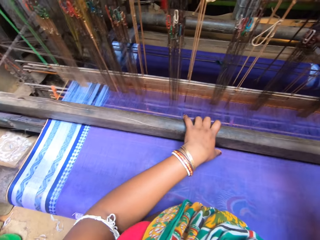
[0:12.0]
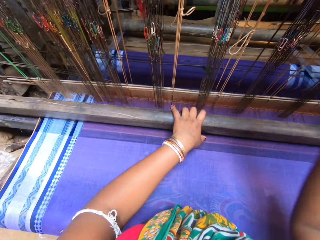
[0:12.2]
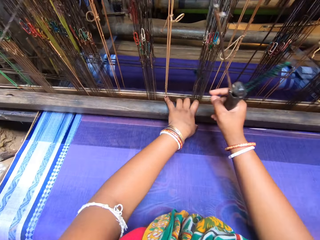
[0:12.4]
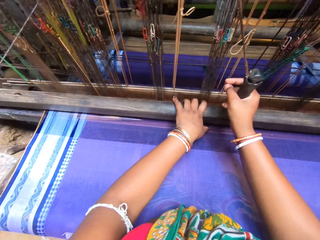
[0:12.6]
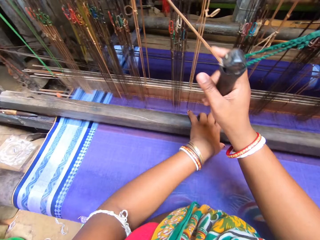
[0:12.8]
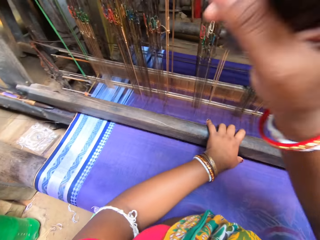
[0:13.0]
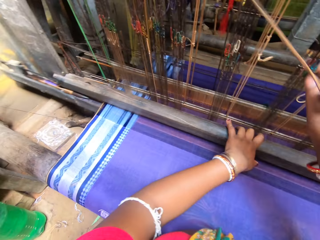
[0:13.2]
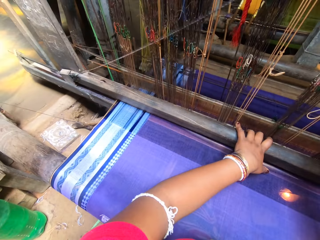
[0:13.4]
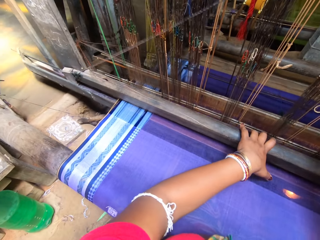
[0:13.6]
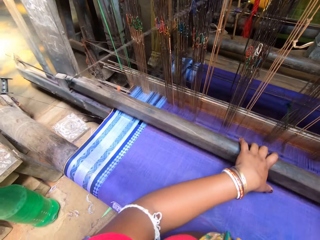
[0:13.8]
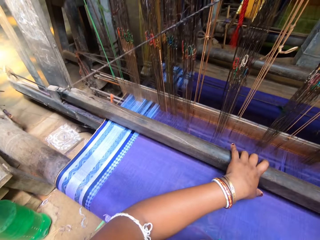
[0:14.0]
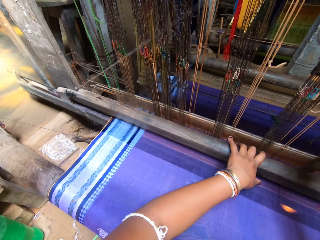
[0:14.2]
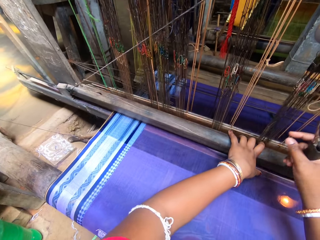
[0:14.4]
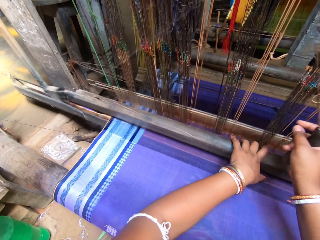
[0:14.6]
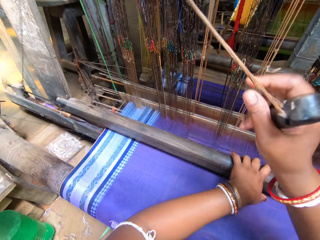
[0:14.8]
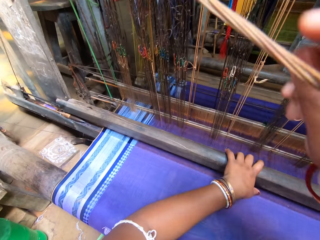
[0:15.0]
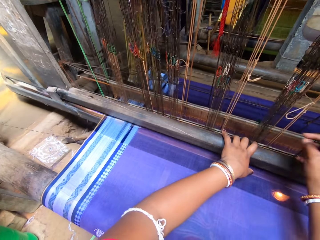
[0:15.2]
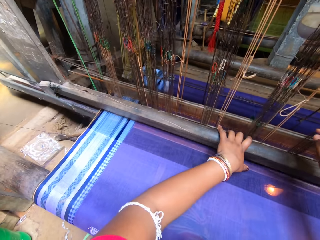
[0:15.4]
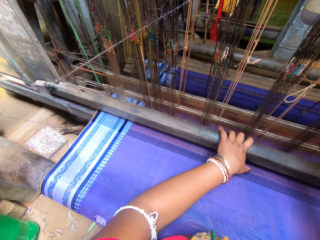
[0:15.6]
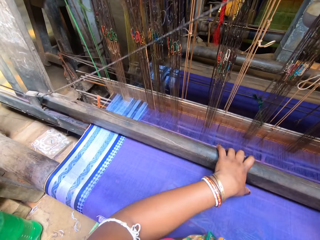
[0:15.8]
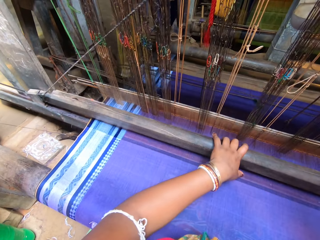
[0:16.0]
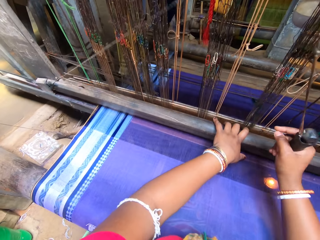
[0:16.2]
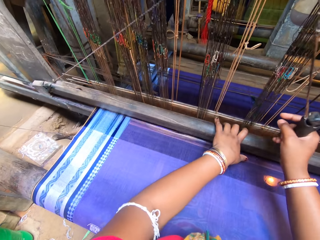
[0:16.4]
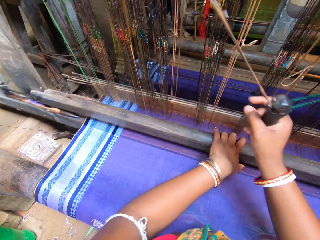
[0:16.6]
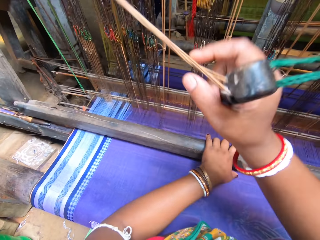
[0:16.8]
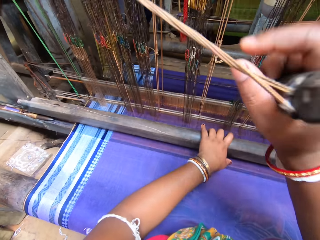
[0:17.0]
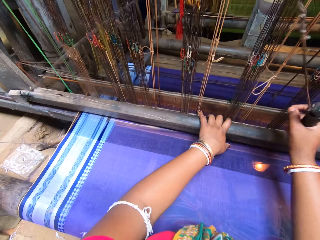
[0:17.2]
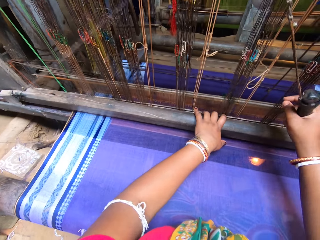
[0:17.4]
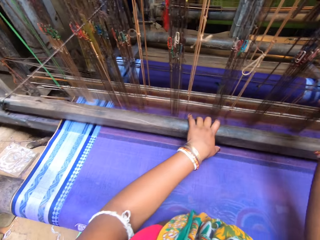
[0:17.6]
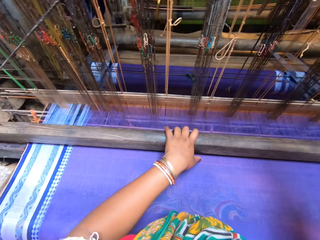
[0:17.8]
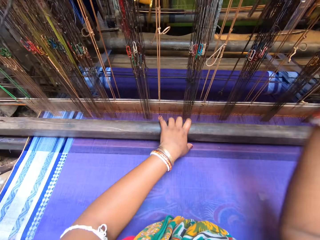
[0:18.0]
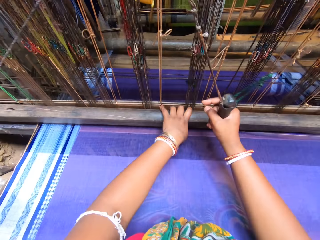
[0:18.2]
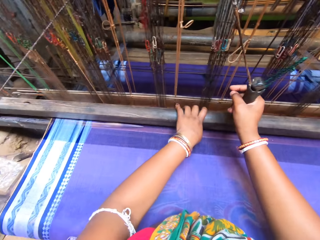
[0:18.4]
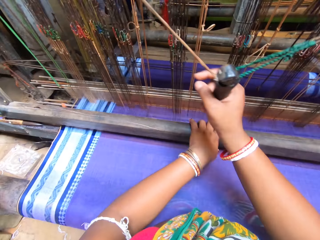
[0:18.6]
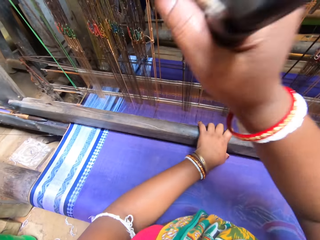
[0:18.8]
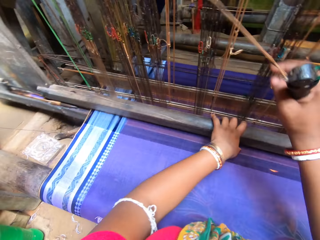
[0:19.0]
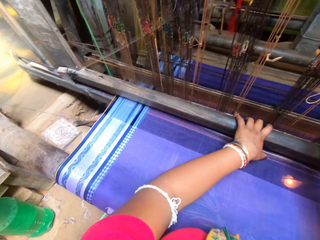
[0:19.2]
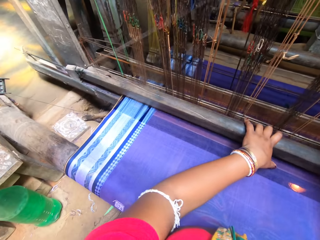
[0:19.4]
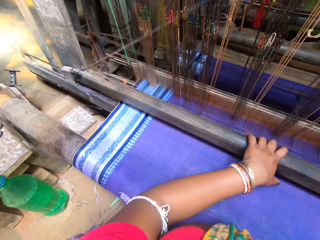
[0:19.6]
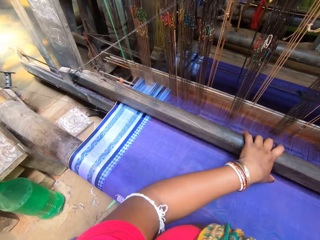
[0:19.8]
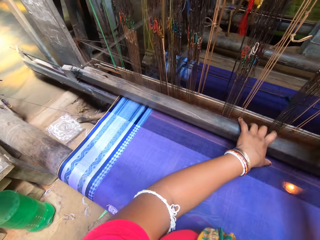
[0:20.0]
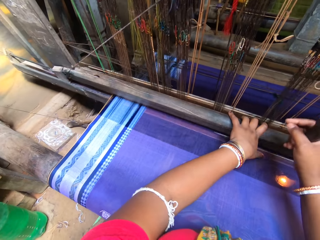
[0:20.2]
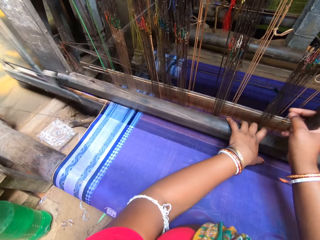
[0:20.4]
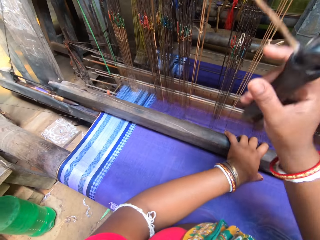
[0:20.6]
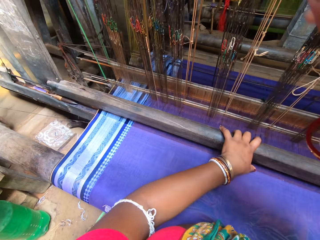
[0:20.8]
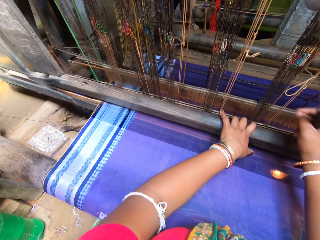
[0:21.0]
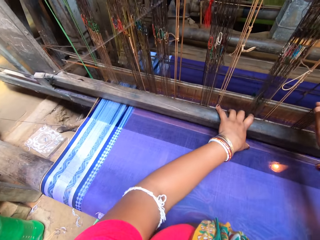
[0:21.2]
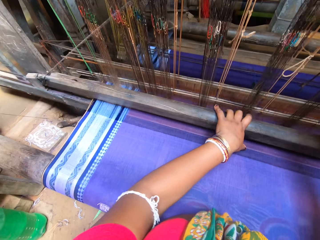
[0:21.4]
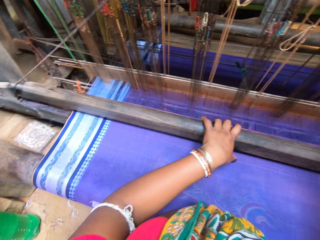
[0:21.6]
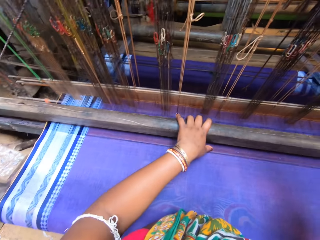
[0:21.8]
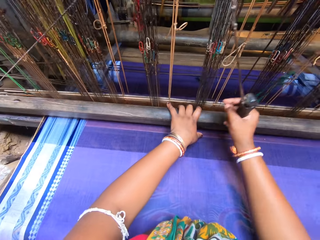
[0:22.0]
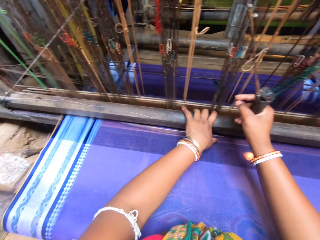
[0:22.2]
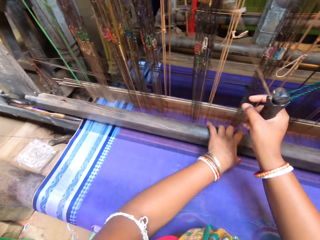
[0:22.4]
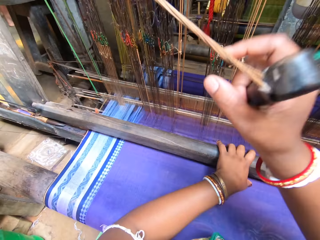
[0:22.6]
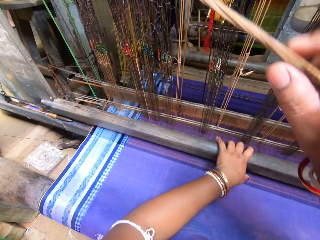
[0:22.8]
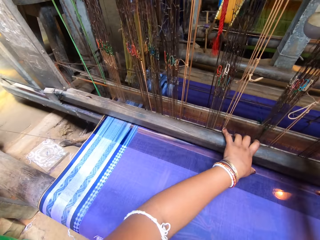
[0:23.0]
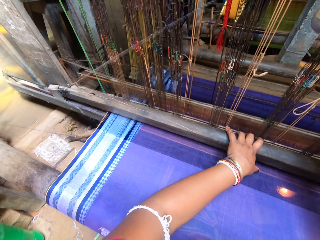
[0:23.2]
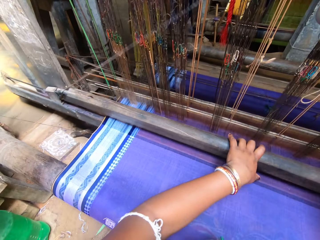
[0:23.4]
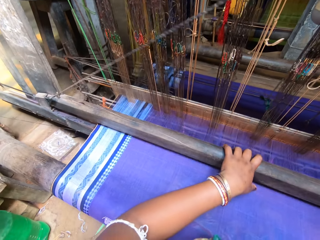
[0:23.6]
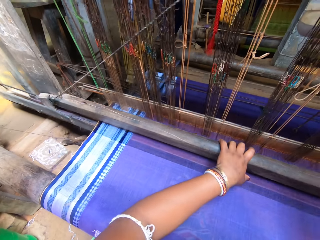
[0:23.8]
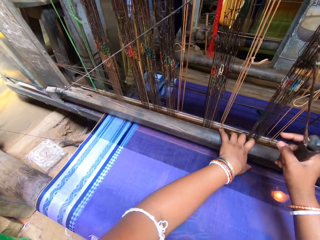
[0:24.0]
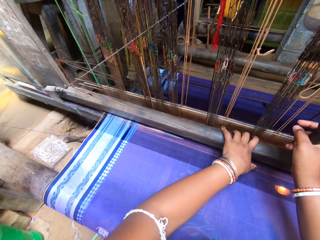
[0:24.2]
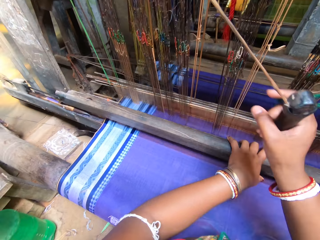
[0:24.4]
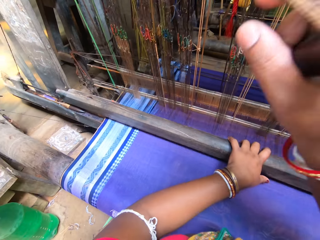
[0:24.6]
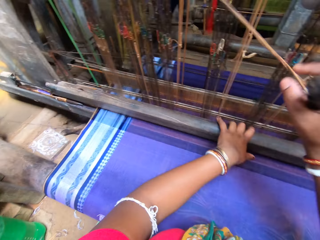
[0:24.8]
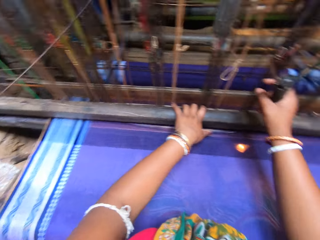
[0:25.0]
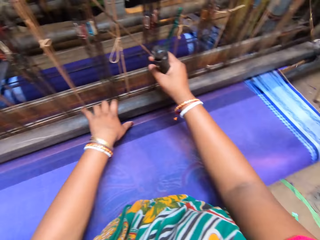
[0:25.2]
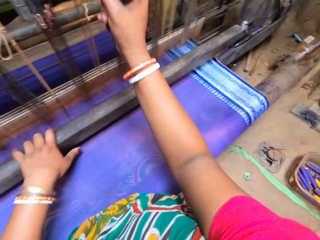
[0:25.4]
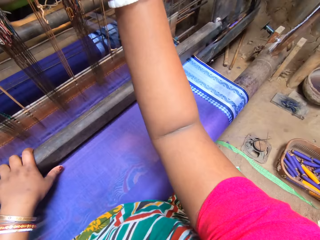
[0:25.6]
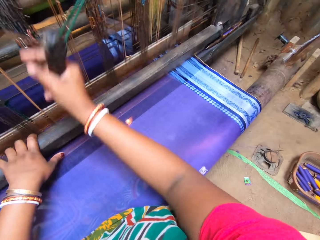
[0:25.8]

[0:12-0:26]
The camera wearer converses with the woman. They converse with the man.

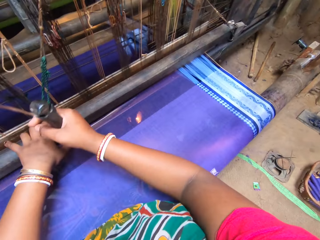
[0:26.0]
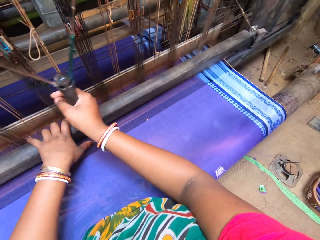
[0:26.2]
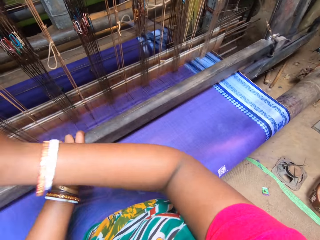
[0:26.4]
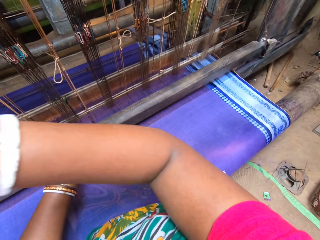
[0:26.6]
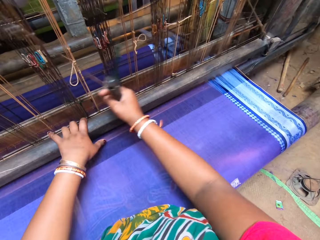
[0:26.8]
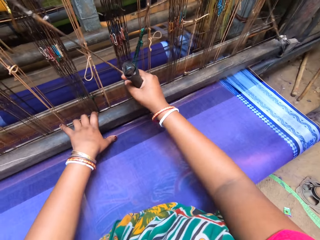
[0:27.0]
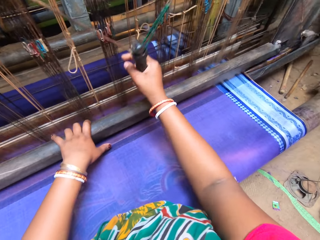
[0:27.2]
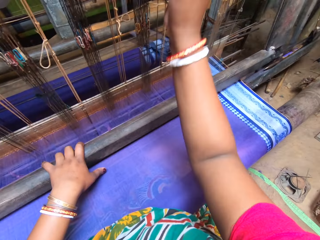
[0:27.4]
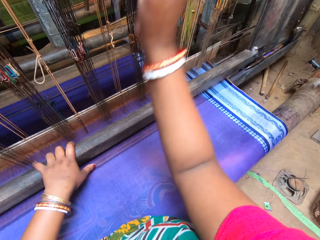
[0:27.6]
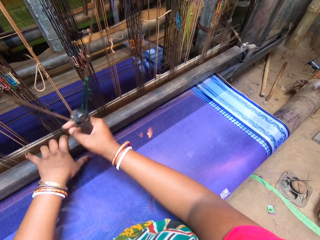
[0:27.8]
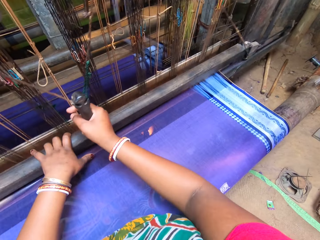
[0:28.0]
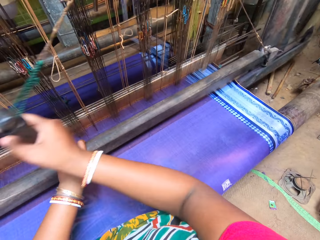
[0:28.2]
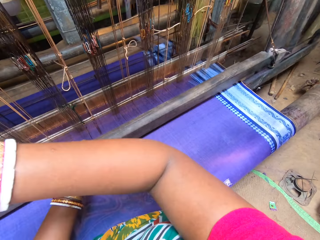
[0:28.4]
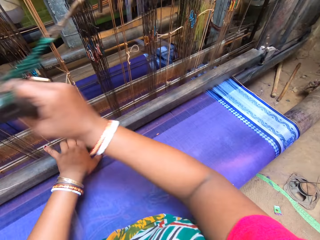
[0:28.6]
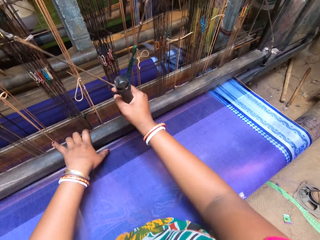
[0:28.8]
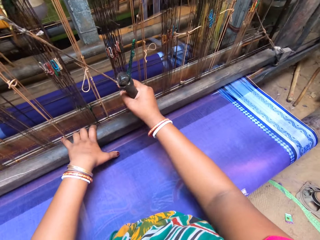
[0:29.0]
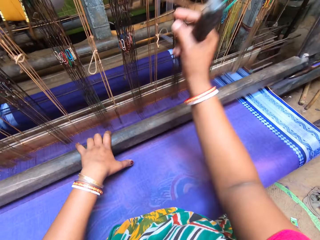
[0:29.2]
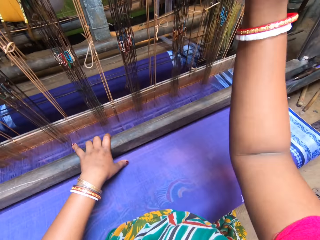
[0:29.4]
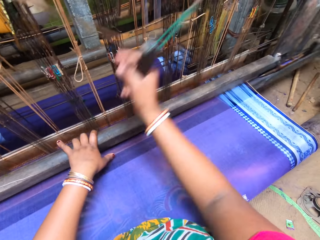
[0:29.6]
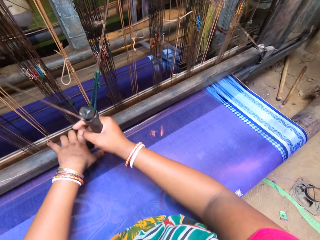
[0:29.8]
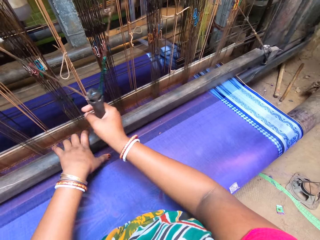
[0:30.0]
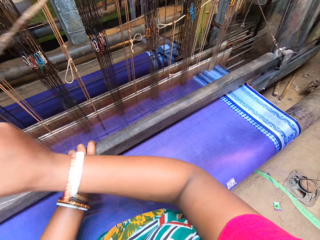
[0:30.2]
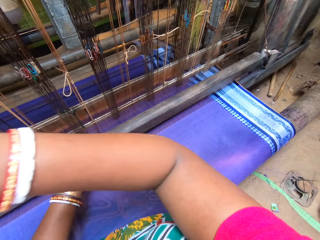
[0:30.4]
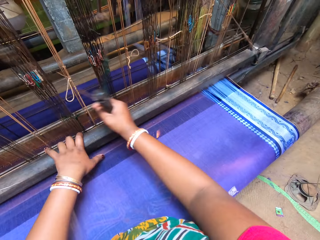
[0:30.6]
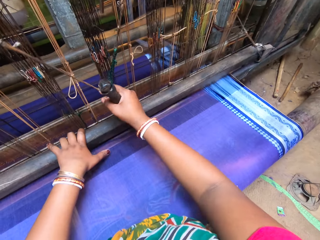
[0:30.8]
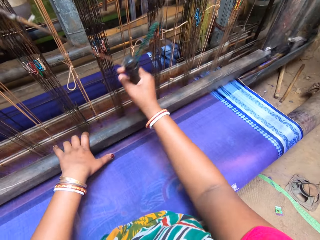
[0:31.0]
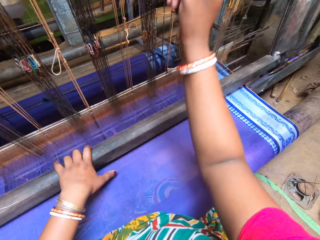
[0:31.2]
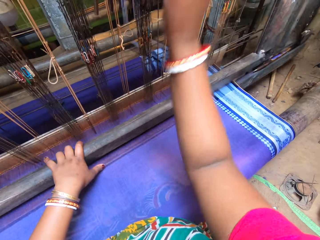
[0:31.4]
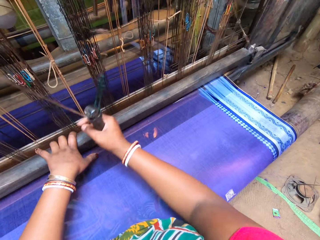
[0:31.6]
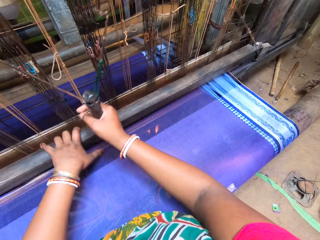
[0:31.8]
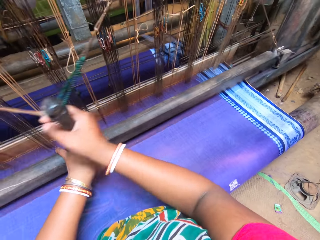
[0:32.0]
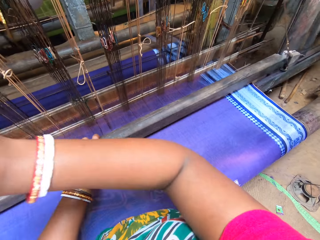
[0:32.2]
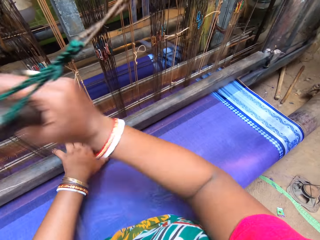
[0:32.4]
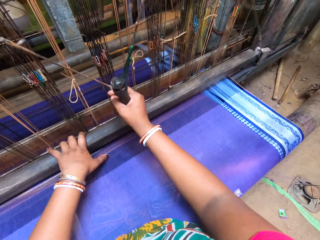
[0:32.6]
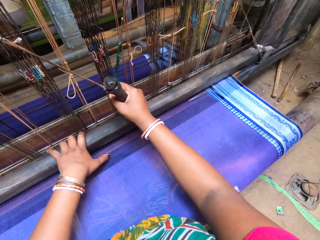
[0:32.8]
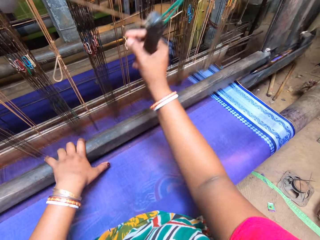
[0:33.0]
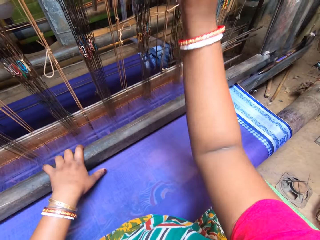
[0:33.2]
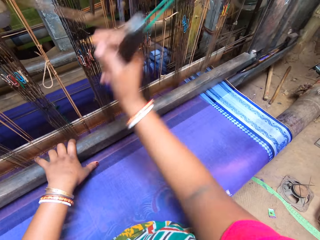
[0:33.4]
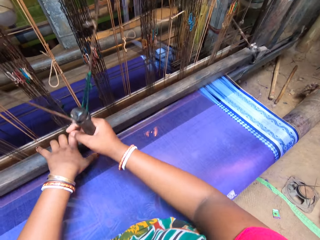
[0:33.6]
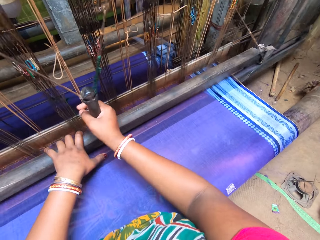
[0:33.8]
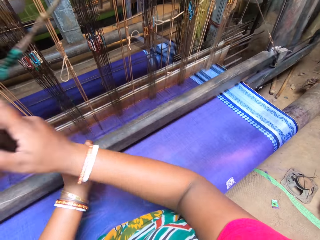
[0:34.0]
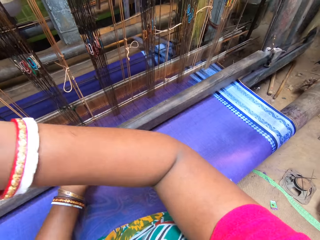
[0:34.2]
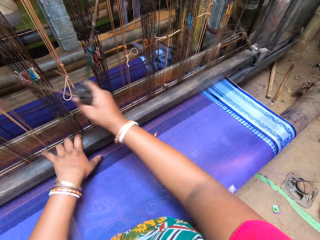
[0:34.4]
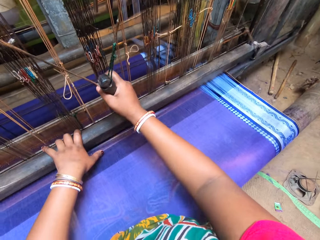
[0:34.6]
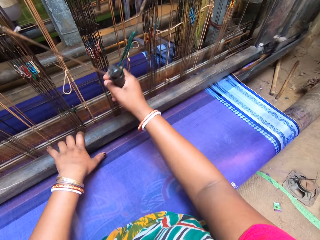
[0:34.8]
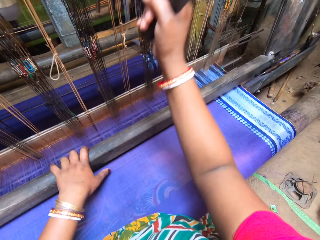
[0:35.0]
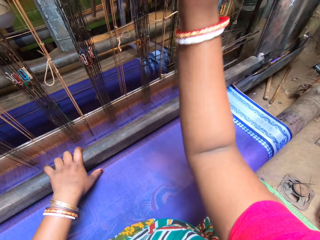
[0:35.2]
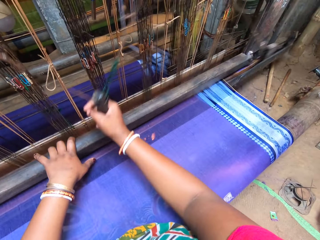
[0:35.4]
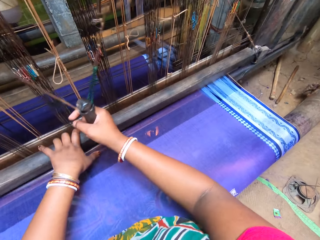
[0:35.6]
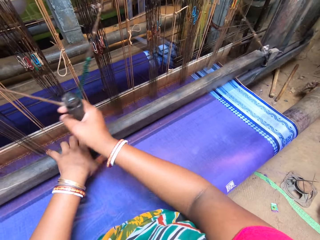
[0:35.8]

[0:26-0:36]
The woman converses with the man and the camera wearer.
